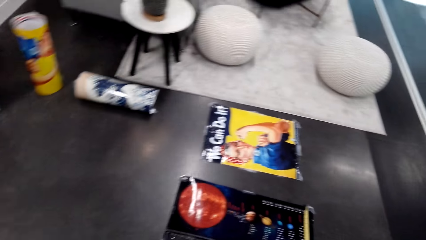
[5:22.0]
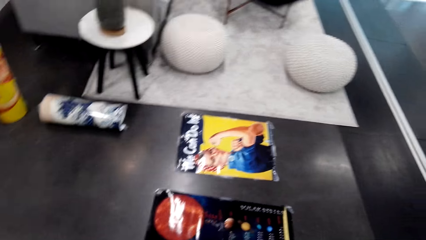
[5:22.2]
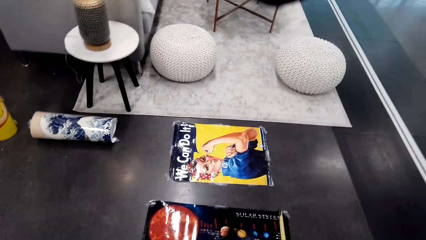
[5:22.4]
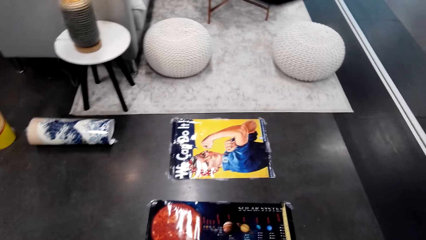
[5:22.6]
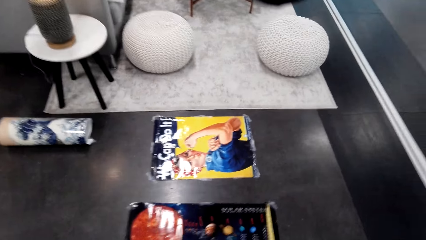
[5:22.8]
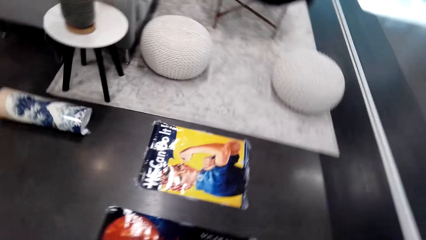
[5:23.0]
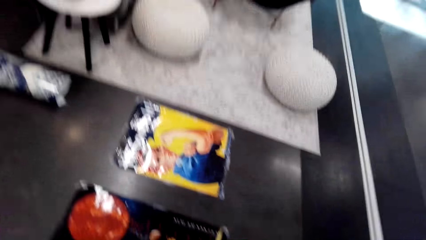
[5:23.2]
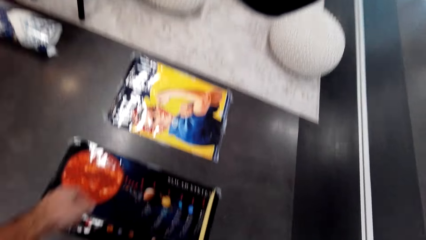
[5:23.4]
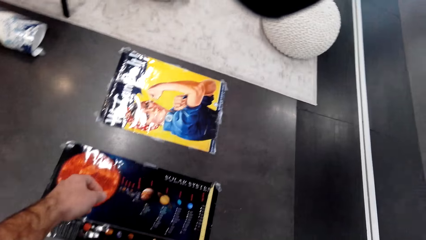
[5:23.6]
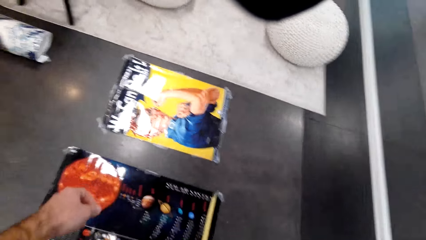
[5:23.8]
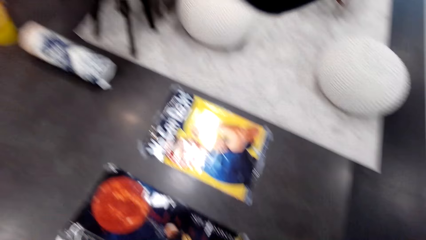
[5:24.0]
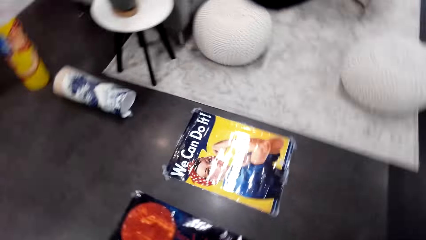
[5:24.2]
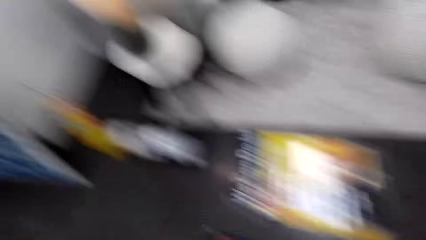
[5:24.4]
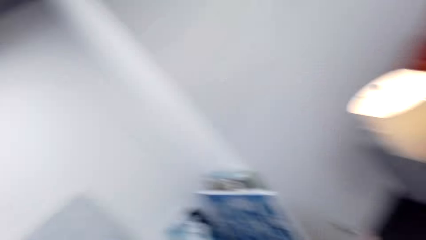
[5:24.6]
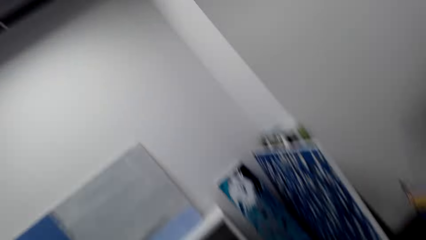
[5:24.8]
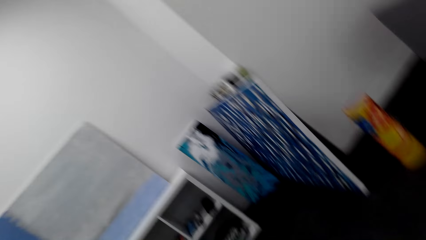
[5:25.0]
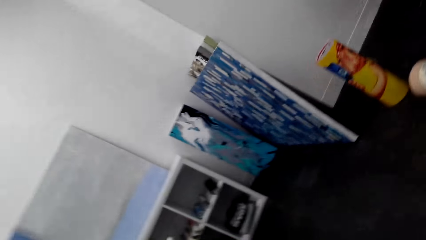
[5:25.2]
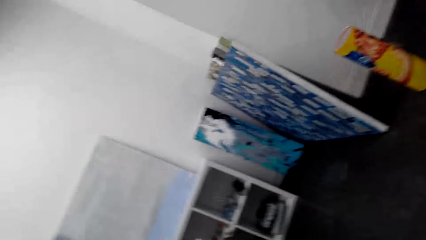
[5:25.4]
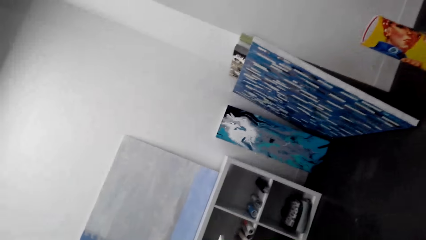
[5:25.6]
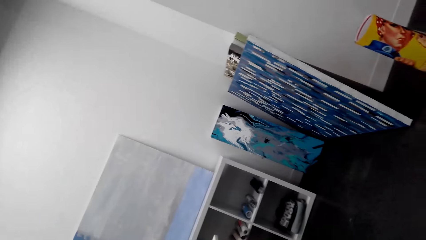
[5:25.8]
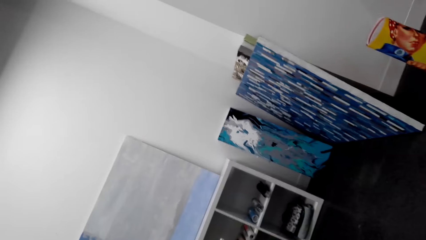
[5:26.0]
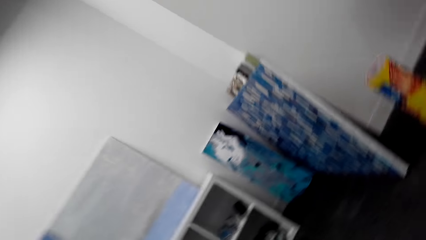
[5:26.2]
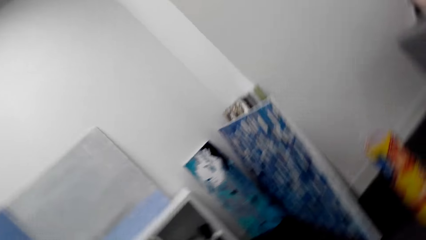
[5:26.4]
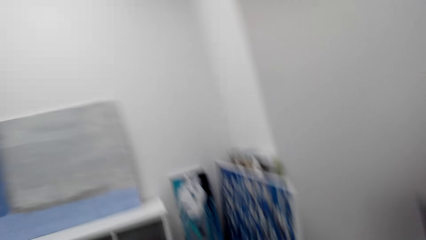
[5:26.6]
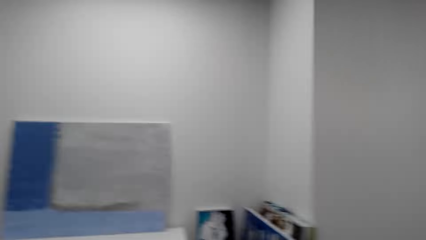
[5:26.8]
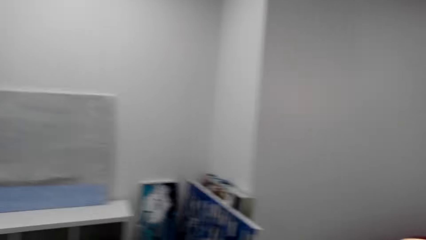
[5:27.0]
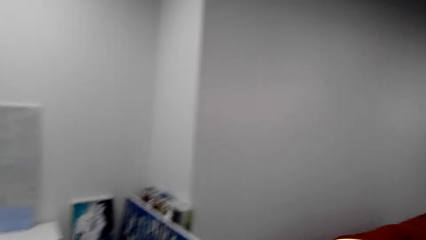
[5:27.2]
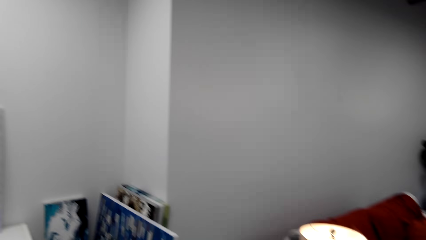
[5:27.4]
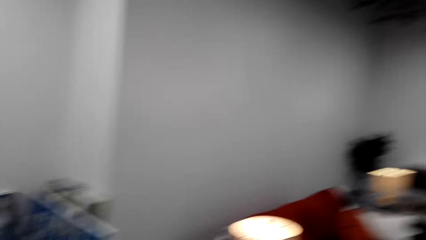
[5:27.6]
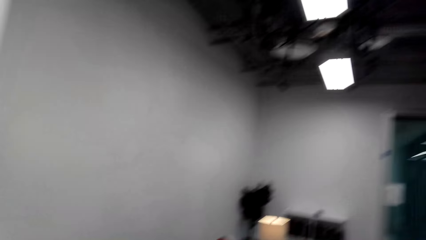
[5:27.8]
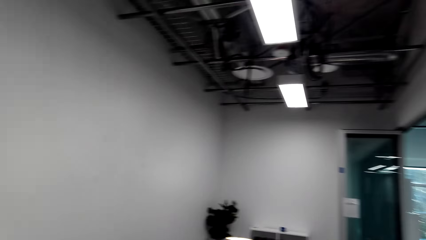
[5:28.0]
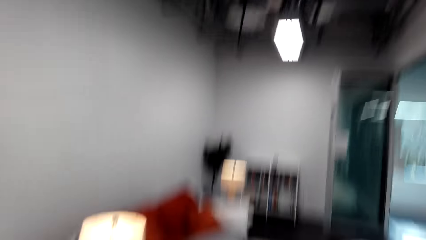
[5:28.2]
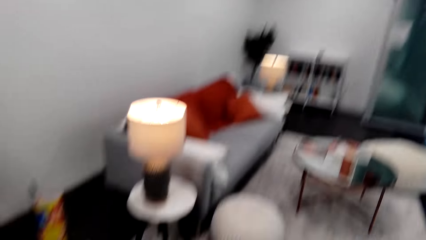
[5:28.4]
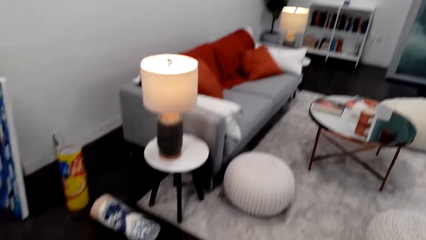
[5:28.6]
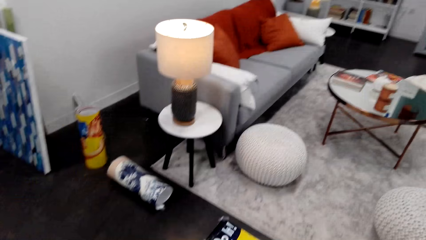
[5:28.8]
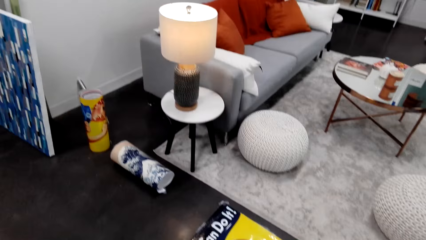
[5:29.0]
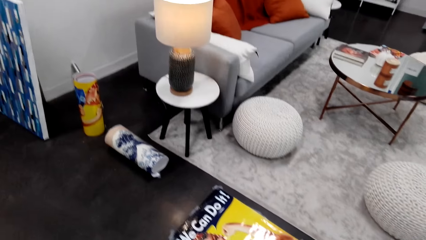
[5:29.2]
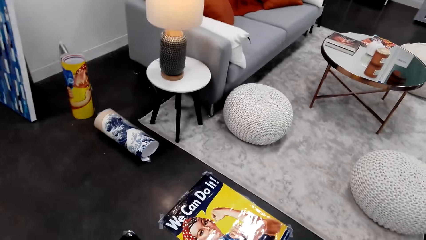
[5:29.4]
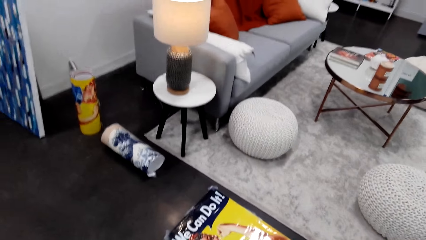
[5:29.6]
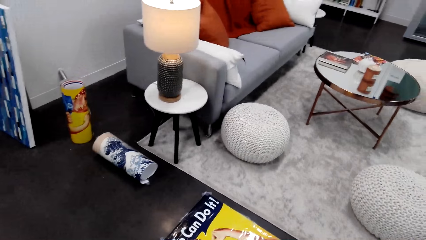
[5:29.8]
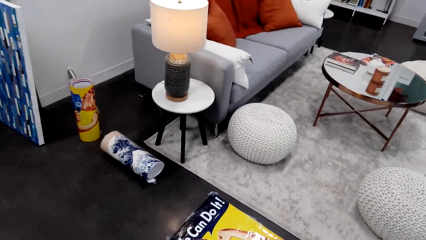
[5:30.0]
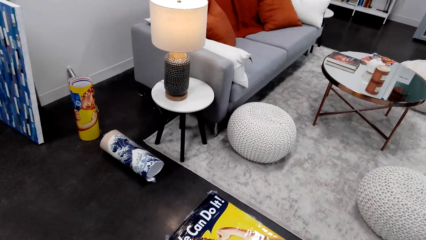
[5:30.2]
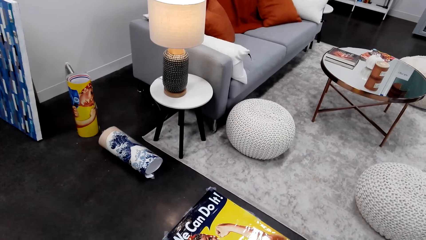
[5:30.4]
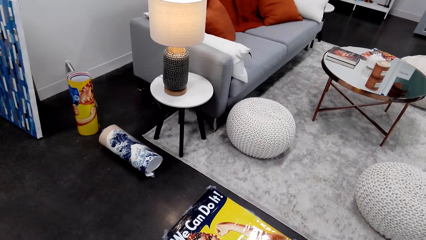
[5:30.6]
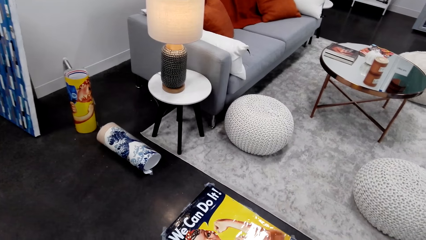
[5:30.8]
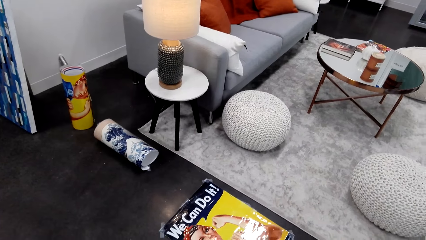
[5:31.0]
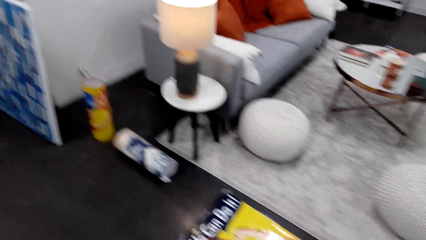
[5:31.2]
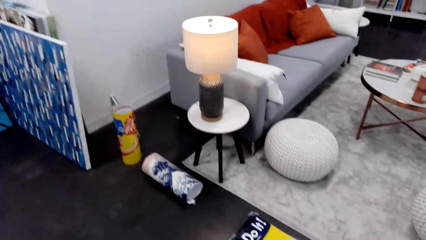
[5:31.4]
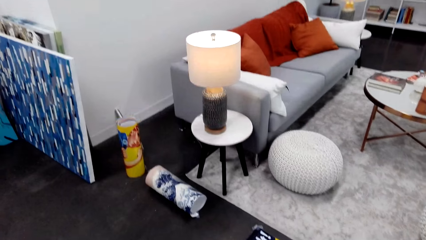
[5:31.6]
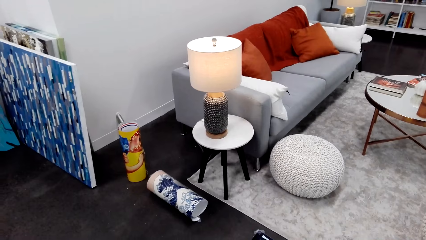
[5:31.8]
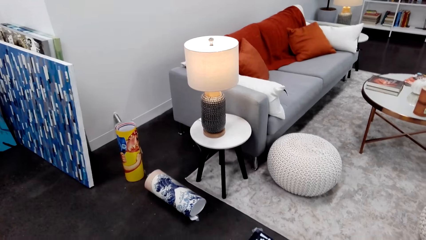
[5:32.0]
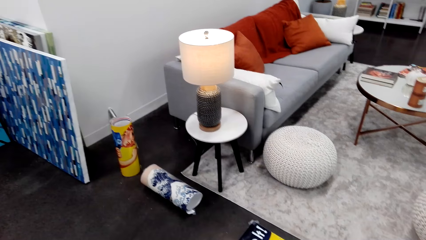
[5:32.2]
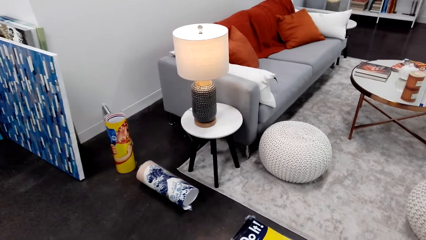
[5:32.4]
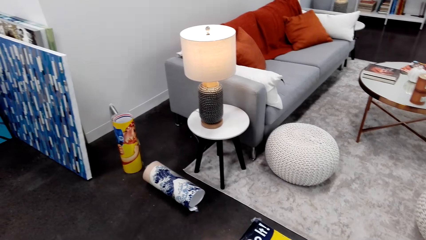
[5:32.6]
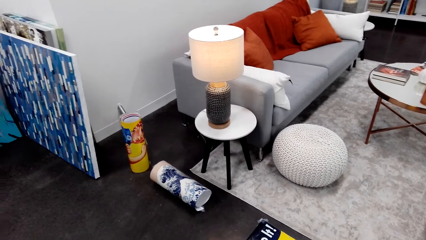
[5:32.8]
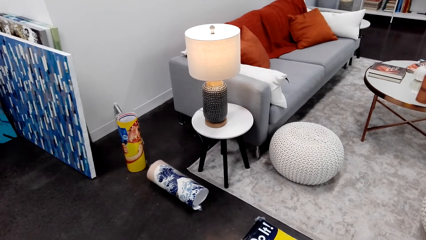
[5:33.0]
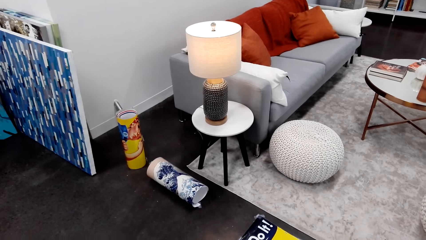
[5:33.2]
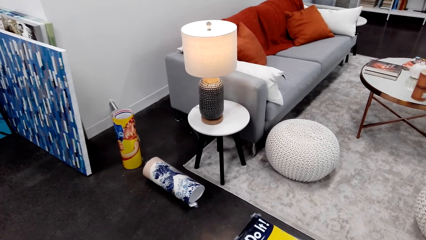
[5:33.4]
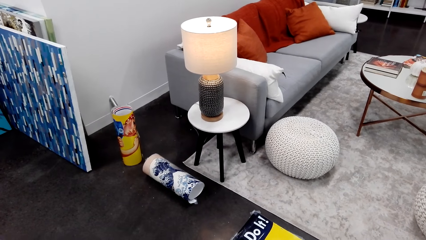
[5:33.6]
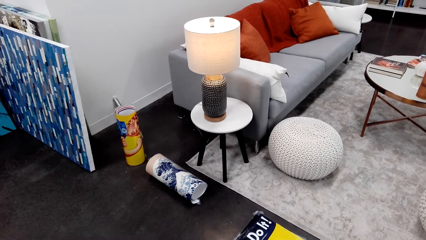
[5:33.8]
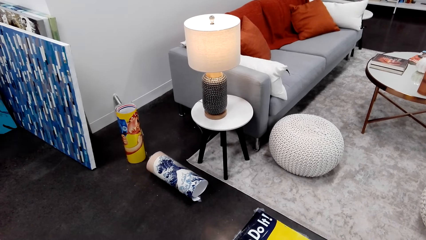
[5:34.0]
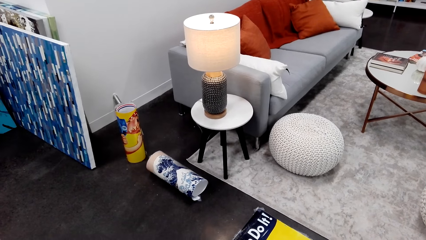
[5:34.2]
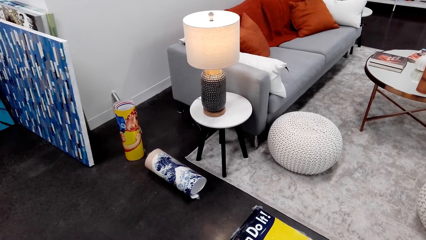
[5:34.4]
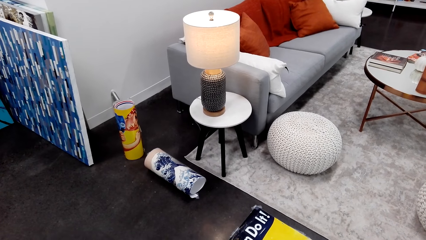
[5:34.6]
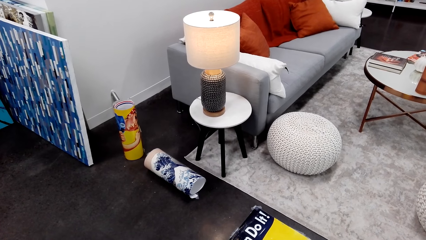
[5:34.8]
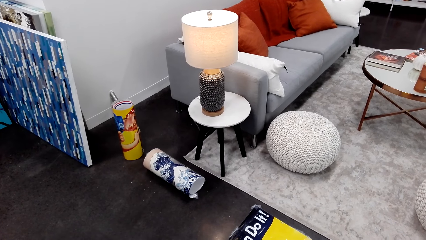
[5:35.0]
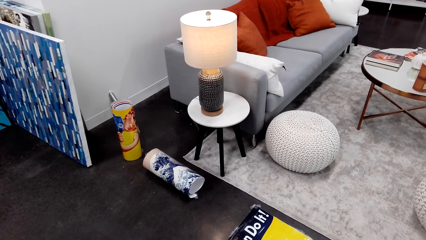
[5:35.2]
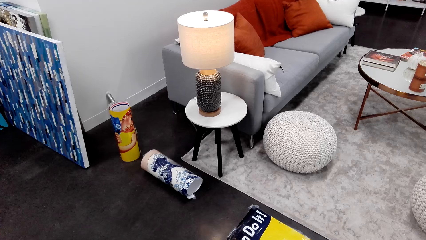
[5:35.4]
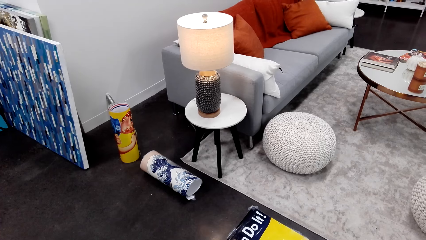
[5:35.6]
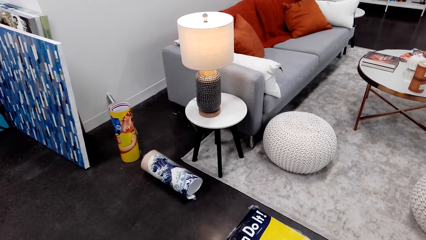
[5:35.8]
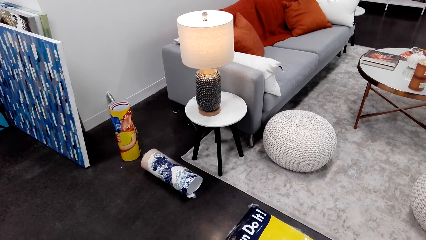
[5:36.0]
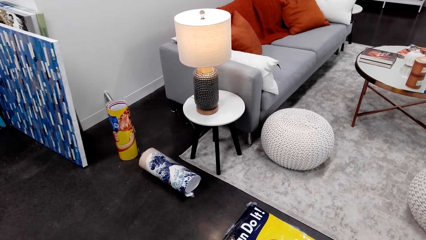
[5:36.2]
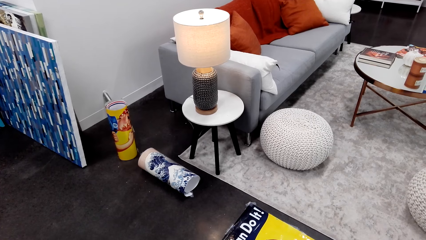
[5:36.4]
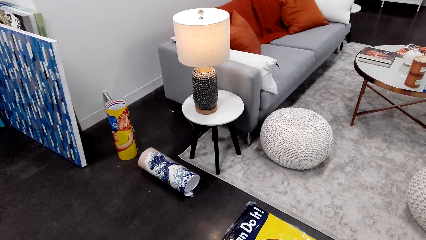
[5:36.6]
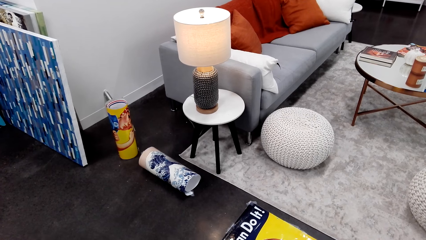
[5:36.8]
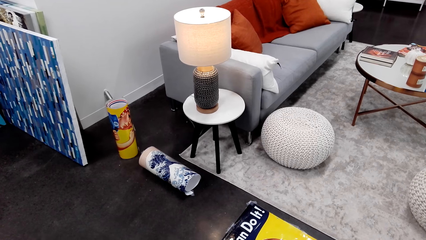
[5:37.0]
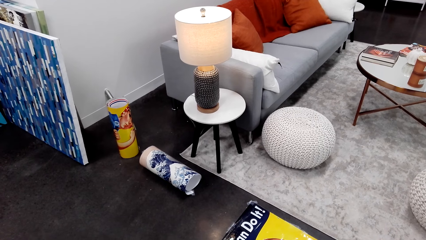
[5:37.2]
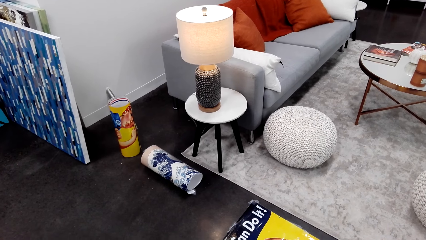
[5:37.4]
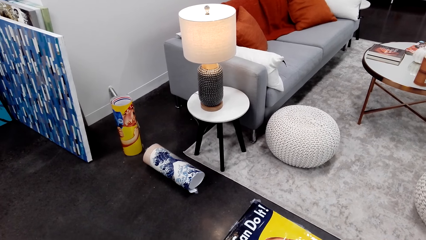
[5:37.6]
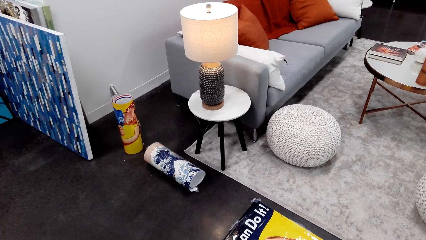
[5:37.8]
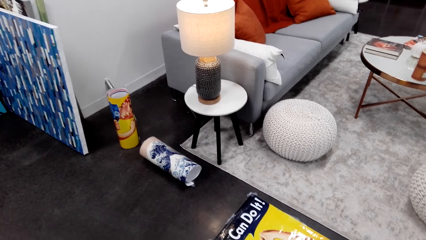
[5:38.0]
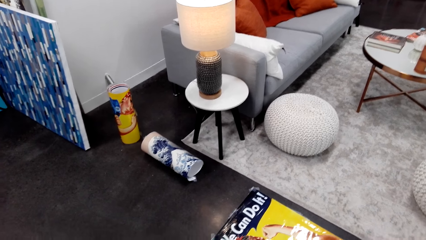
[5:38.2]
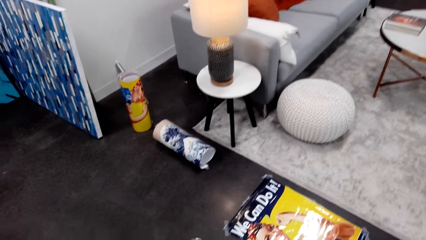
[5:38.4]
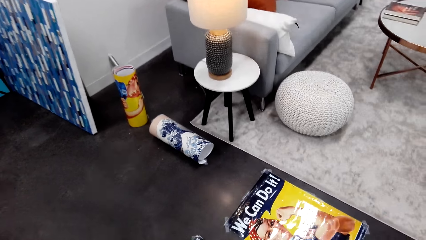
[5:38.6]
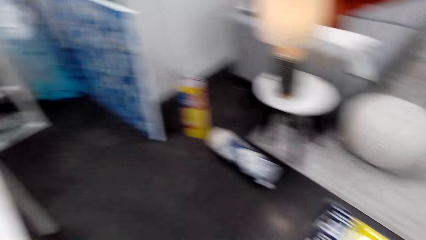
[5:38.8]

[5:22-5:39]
The camera wearer looks at the posters. They move the hand. They stick the picture on the ground. They look around. They look at the wall. They look at the picture. They look at the floor.
